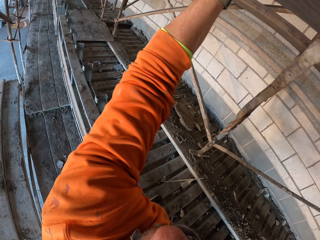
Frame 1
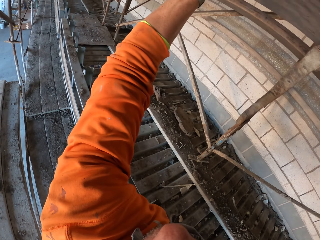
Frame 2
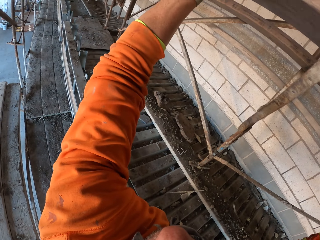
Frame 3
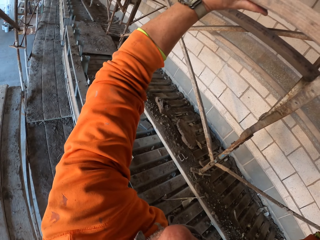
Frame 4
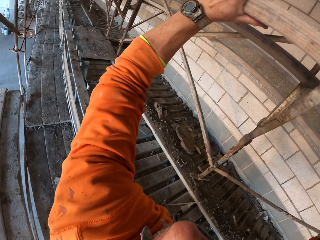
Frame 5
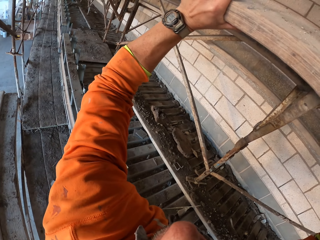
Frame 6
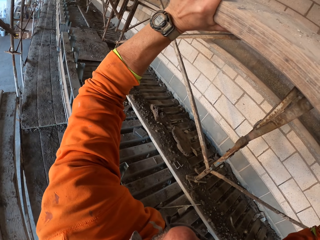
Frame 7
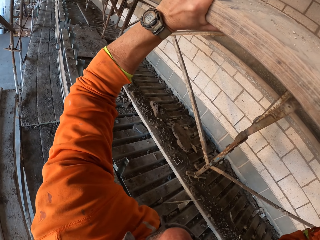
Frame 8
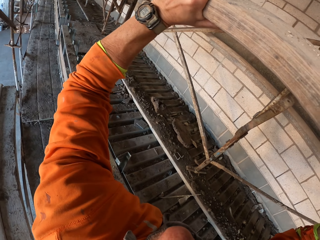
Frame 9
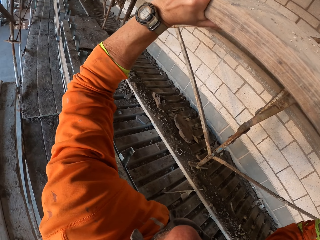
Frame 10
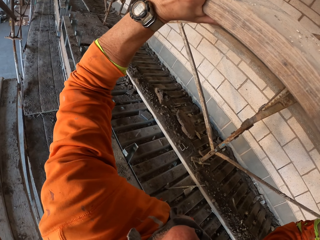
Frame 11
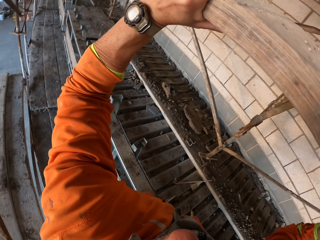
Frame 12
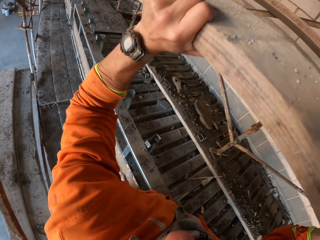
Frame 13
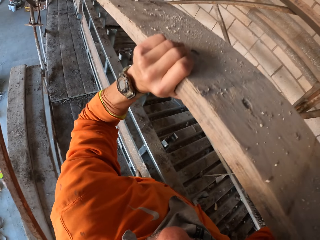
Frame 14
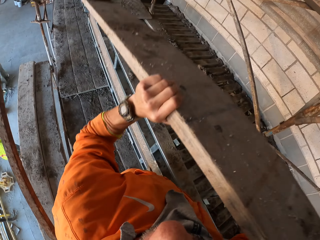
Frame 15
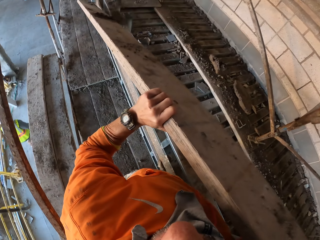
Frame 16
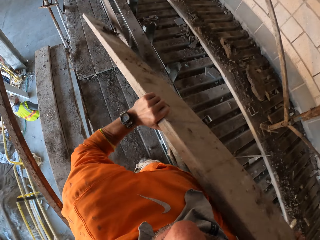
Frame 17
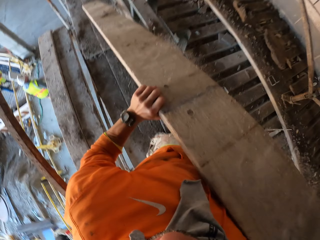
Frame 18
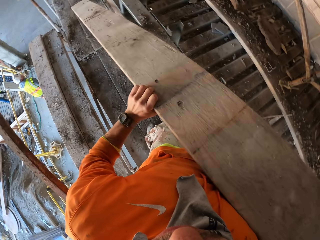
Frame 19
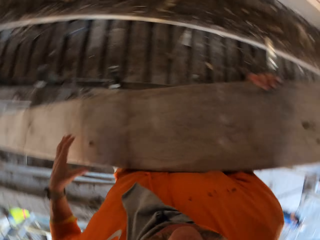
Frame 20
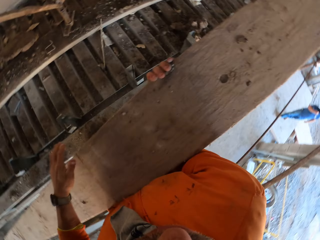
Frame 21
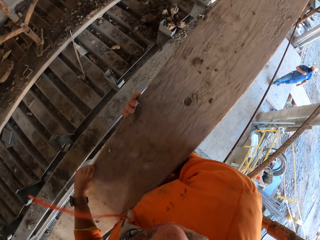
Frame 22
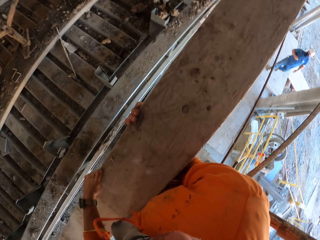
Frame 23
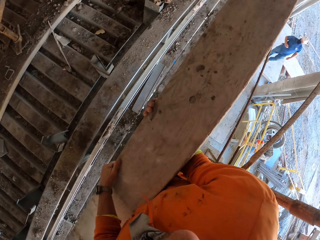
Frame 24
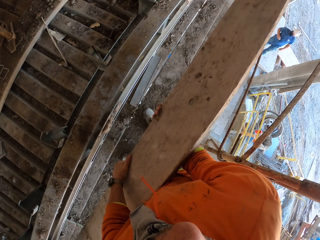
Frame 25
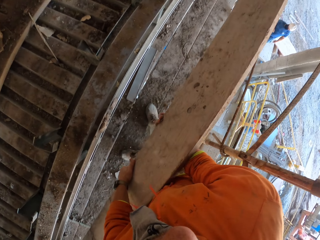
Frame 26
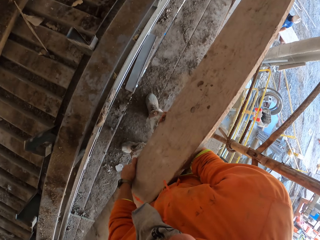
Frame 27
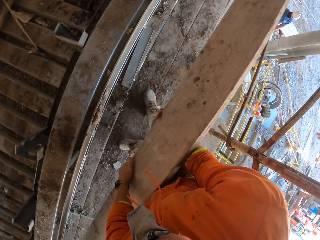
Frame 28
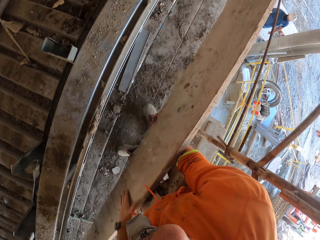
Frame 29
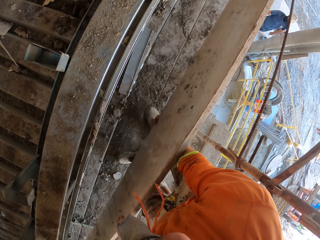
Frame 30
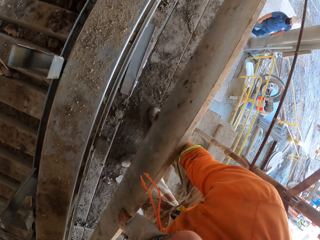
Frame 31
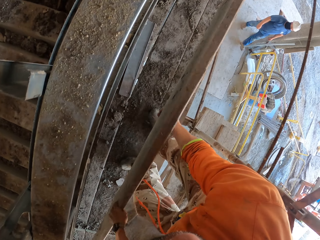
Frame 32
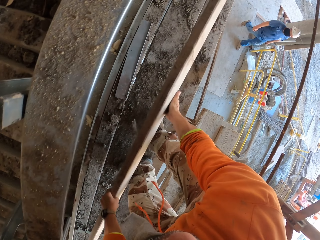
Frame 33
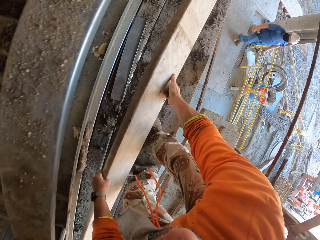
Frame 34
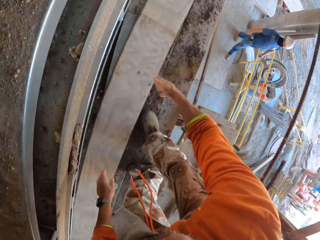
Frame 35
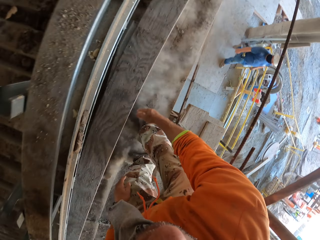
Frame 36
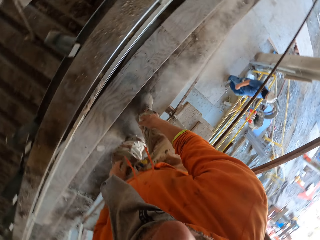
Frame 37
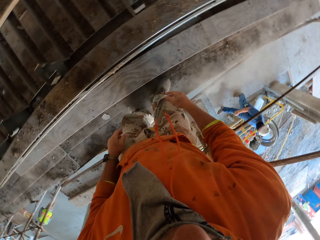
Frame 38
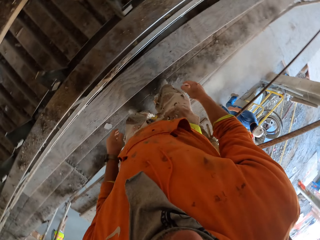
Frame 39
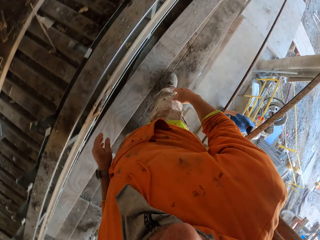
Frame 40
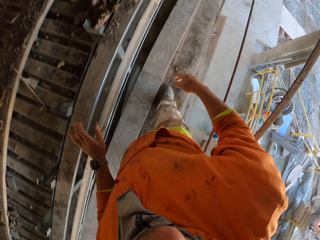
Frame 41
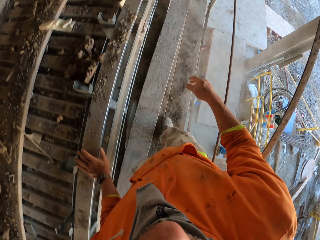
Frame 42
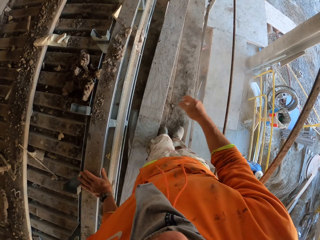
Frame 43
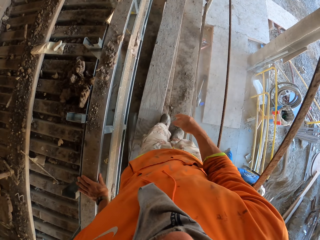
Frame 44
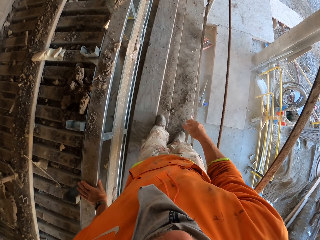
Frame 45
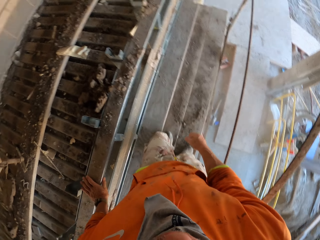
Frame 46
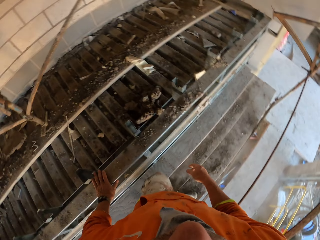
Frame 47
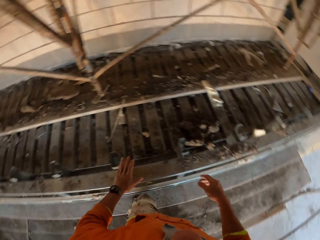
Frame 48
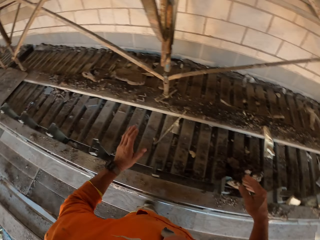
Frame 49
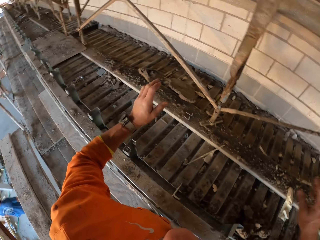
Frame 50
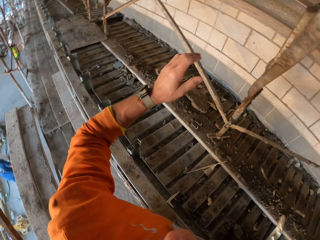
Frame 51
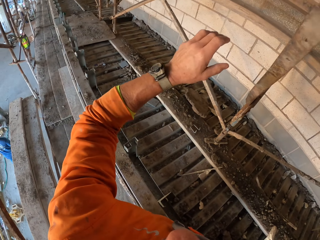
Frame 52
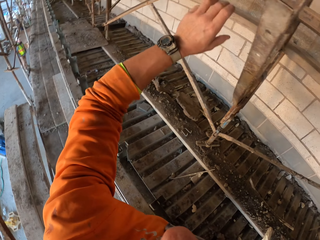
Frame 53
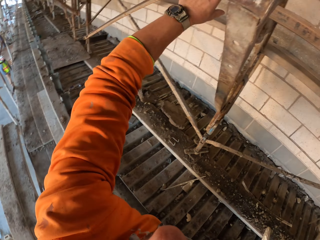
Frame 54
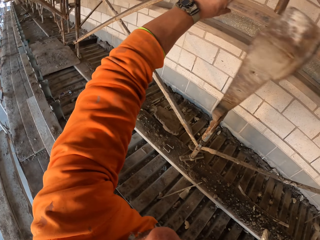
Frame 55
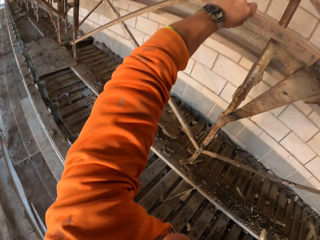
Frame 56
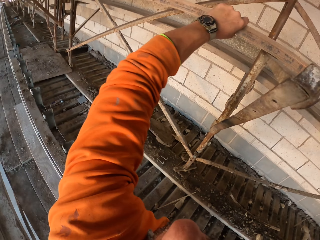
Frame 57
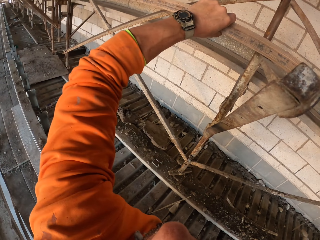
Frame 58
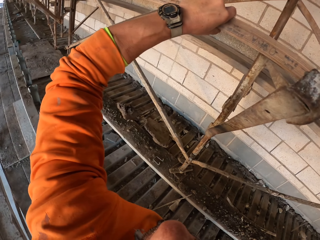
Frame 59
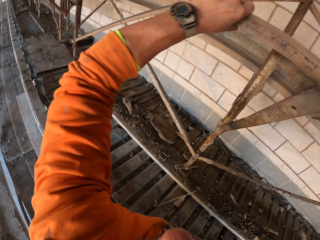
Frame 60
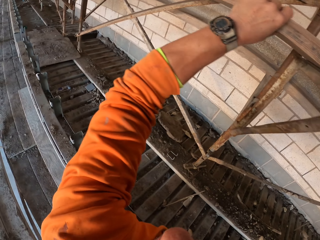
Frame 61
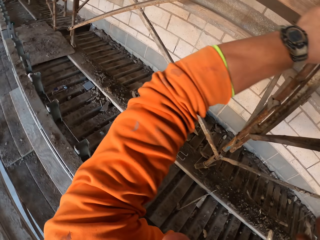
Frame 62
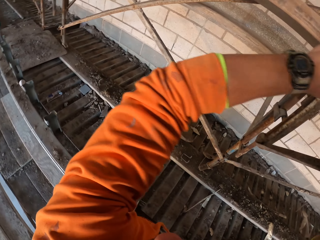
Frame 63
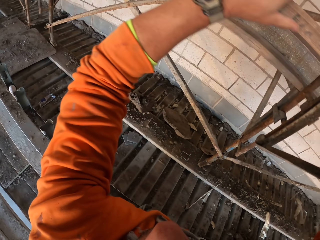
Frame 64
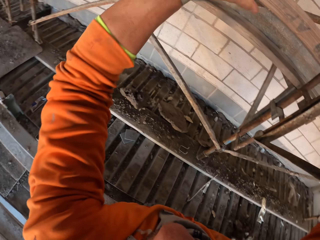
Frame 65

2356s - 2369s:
A man moves around. The camera wearer rests a hand on his leg. He removes a piece of wood. He moves around. He throws the piece of wood down. He moves the wood with a leg. He walks around. He picks up wood.

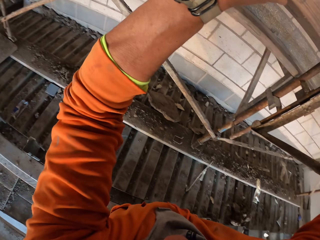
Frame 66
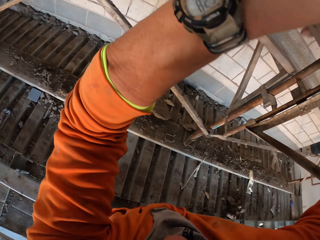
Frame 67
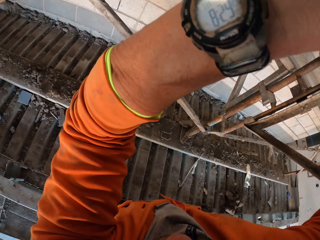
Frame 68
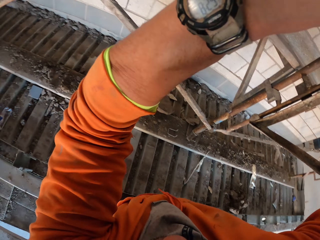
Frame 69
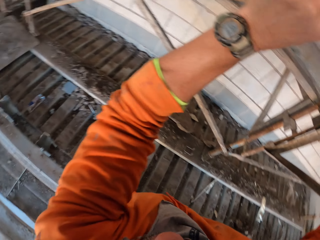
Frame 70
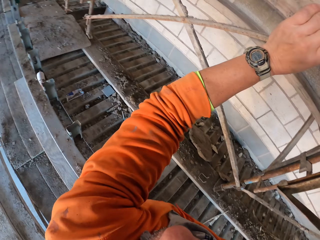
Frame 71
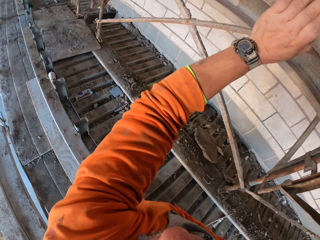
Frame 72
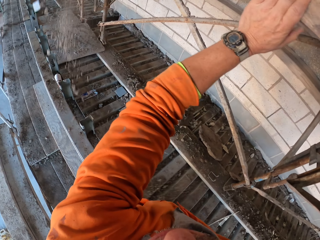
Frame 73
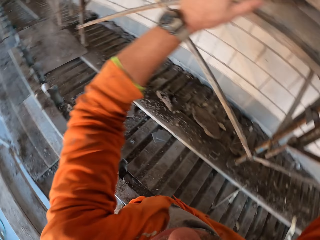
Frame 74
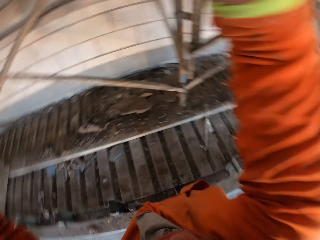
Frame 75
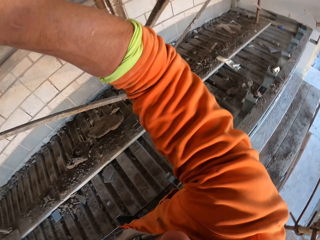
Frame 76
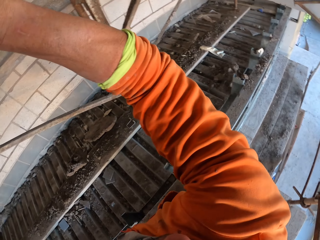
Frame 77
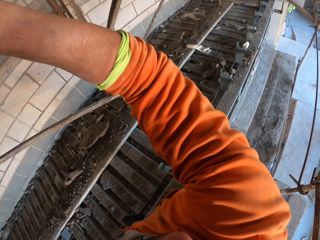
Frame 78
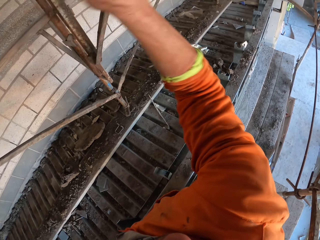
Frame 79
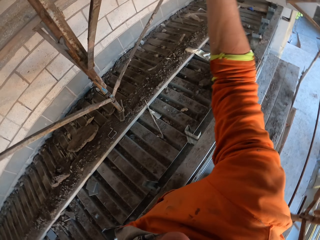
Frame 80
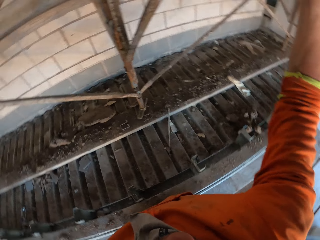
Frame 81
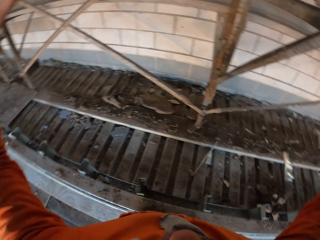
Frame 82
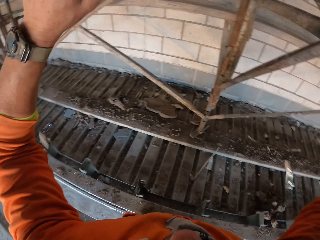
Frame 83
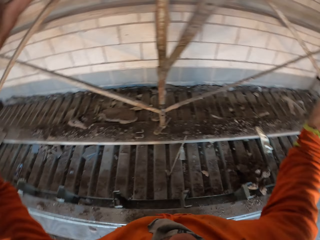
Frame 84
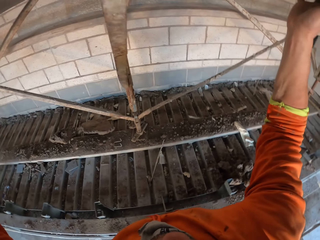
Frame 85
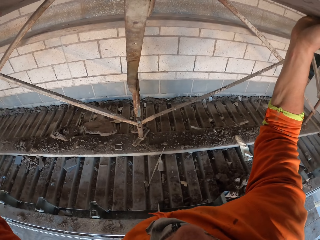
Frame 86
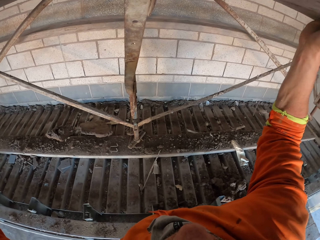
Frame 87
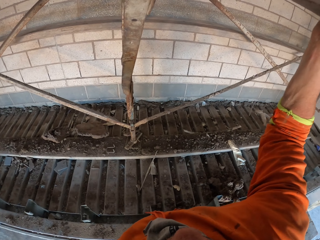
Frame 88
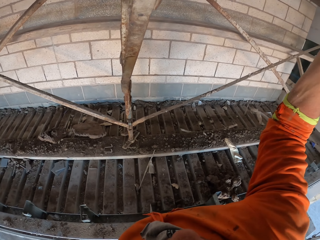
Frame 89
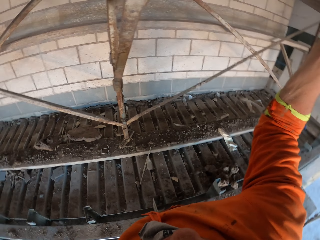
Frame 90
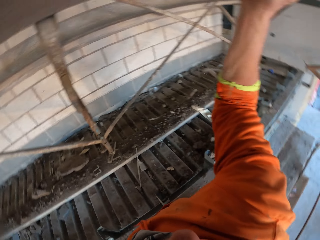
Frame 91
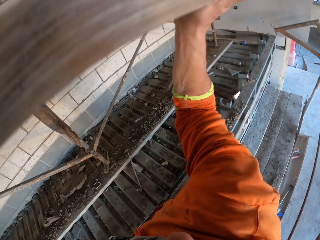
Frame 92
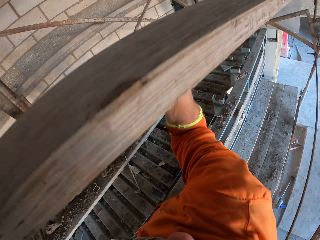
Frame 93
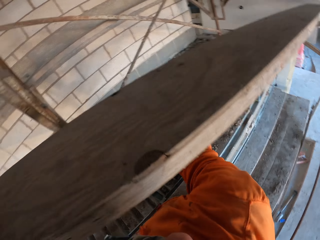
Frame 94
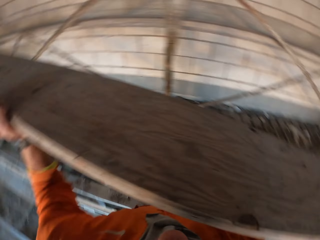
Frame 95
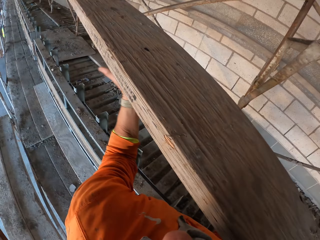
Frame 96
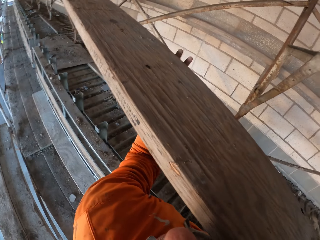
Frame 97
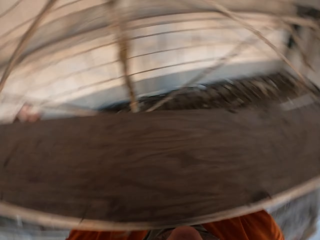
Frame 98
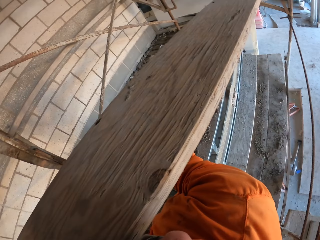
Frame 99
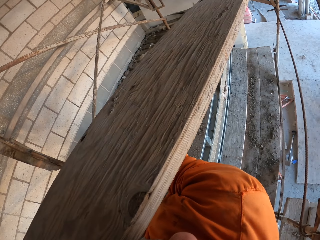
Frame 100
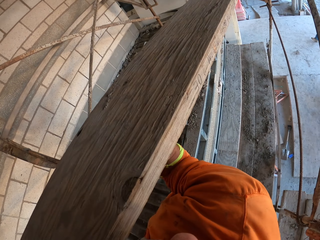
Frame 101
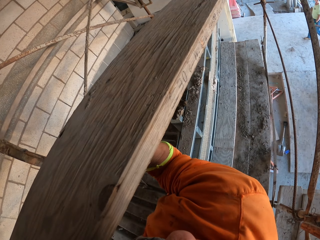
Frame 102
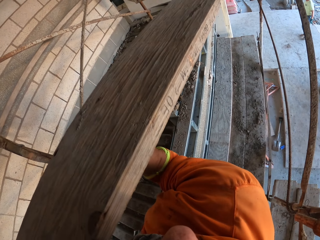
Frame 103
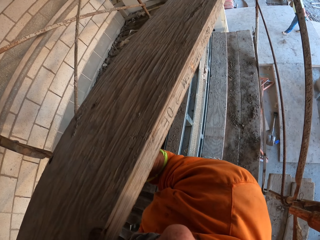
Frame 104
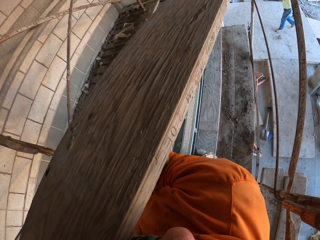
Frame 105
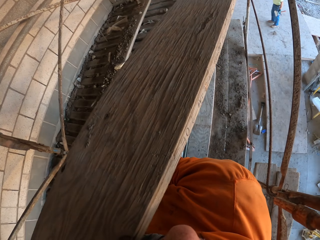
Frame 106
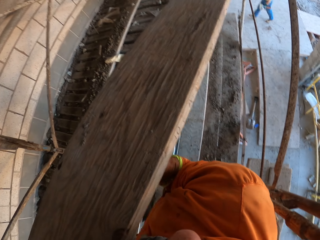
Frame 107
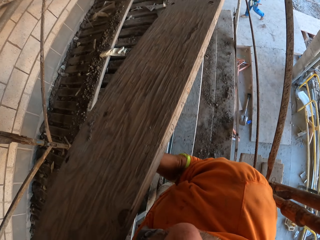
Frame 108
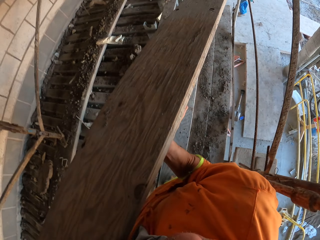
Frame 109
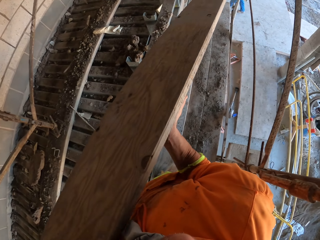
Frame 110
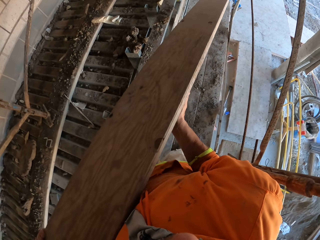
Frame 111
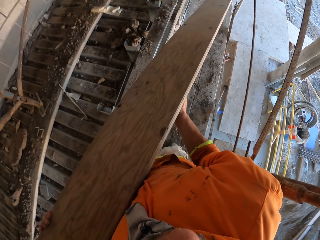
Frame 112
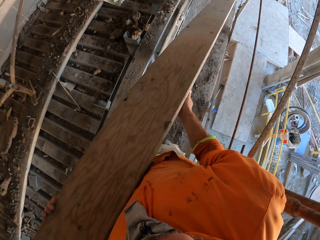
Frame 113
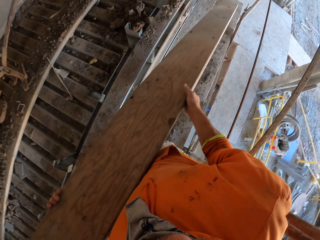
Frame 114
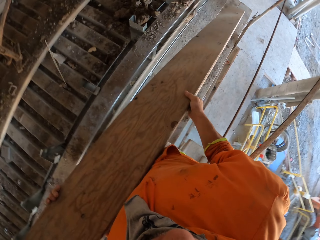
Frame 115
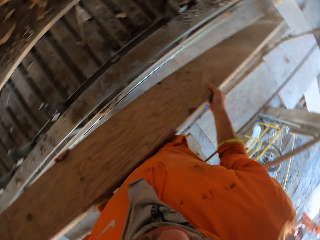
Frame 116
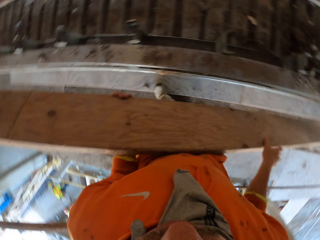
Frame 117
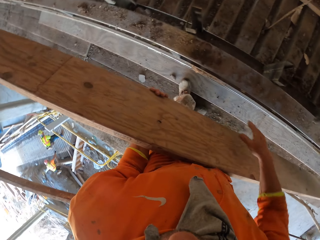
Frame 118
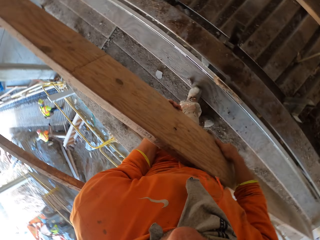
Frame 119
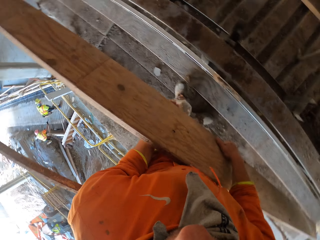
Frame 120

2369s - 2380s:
The camera wearer removes a piece of wood. A man walks around.
